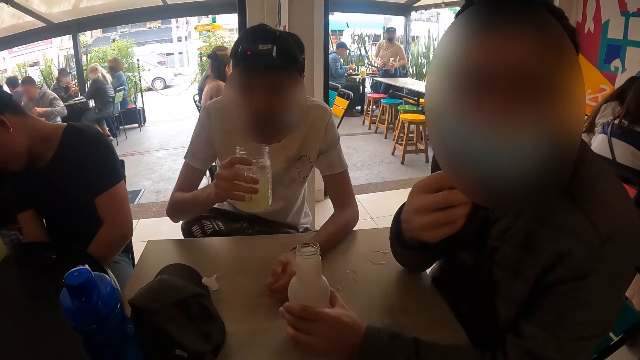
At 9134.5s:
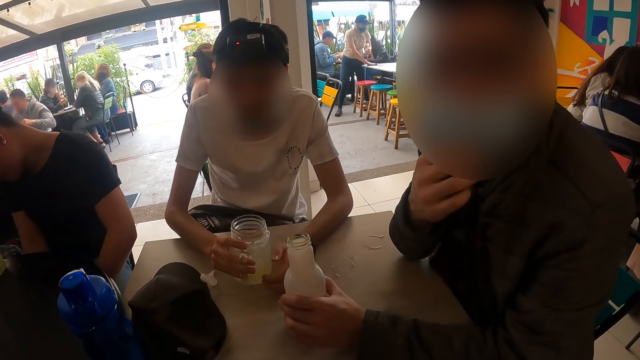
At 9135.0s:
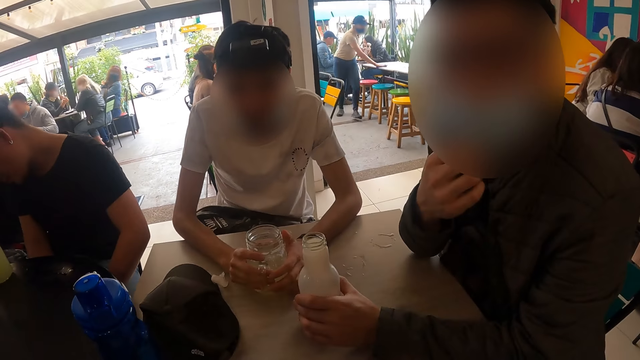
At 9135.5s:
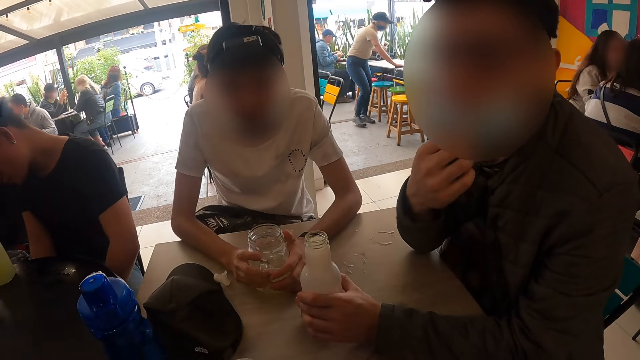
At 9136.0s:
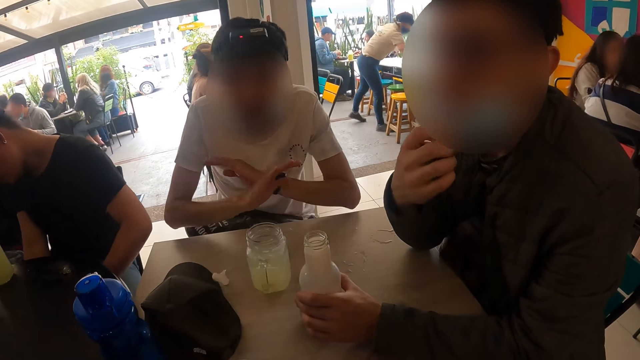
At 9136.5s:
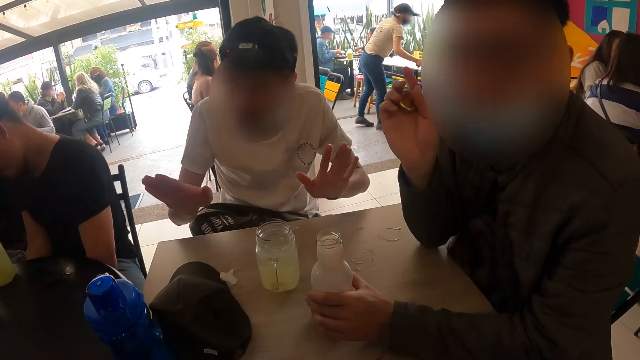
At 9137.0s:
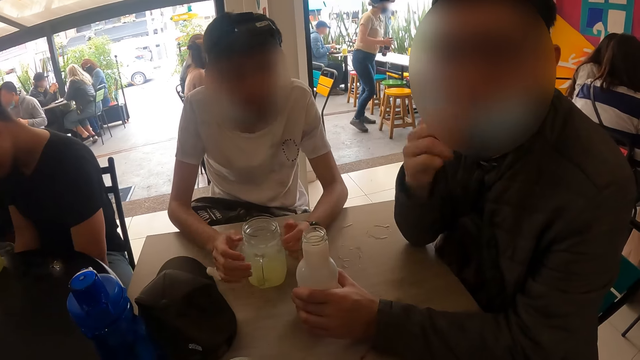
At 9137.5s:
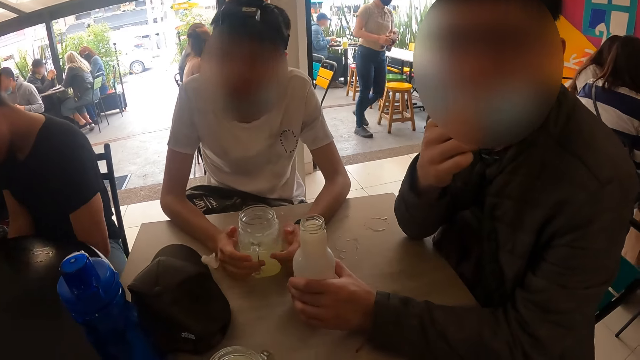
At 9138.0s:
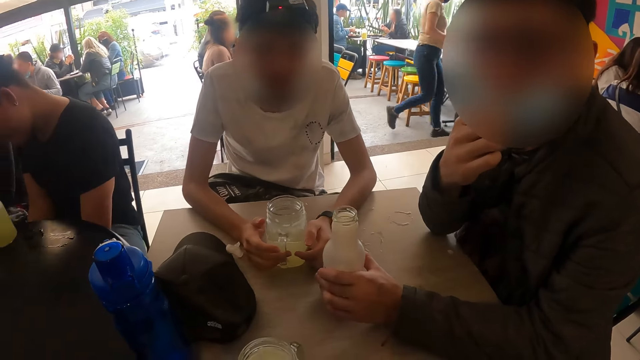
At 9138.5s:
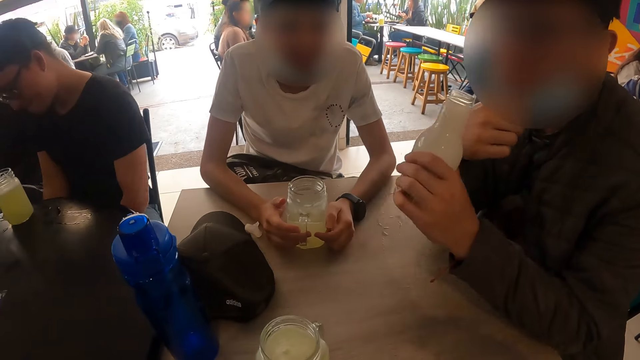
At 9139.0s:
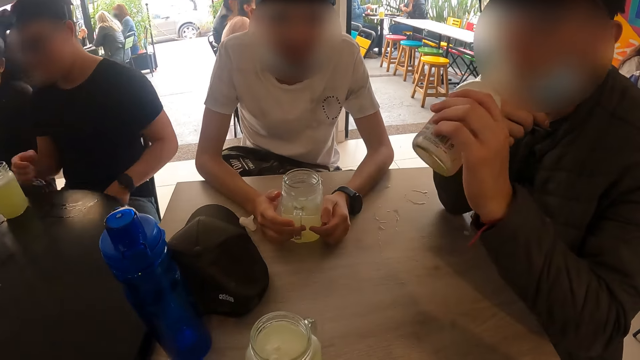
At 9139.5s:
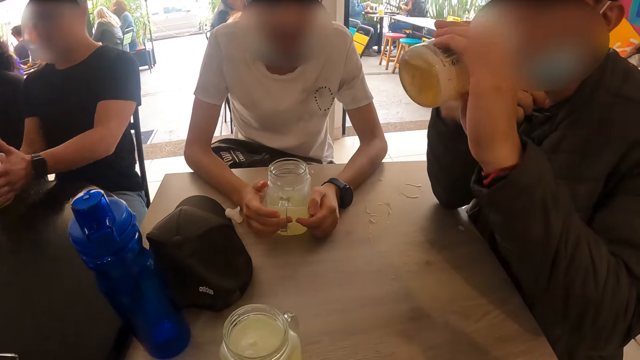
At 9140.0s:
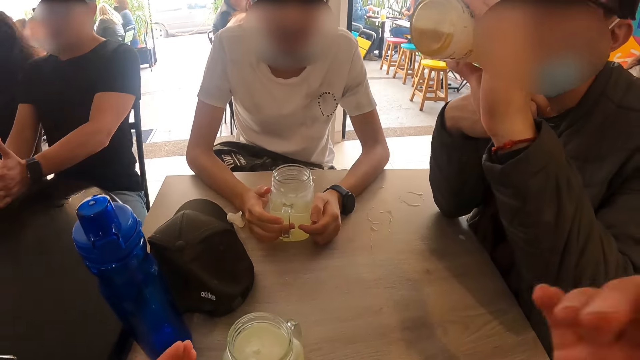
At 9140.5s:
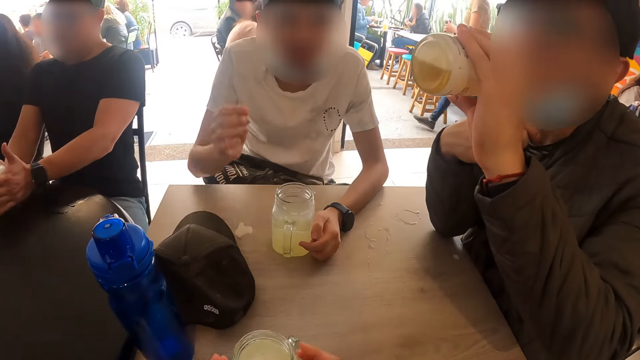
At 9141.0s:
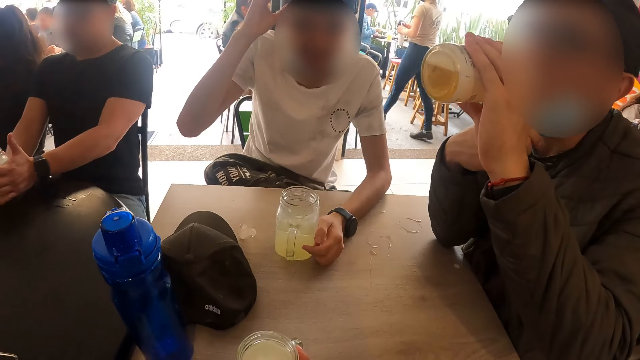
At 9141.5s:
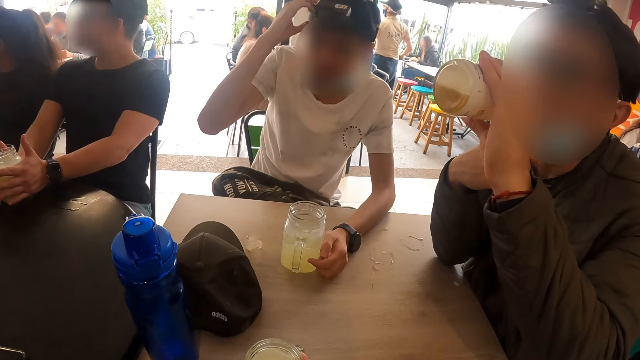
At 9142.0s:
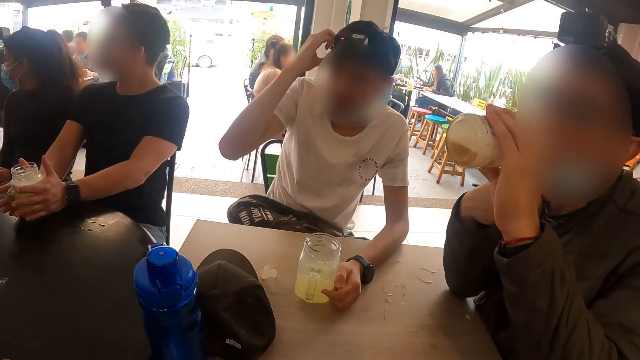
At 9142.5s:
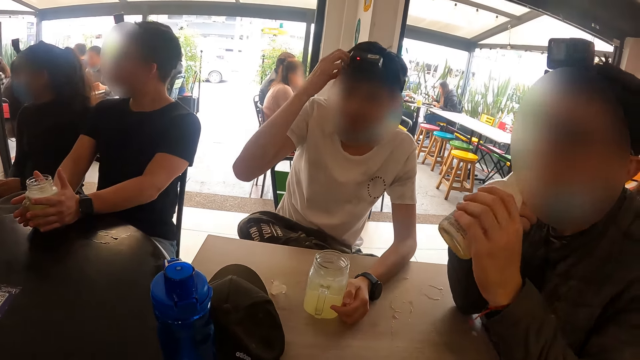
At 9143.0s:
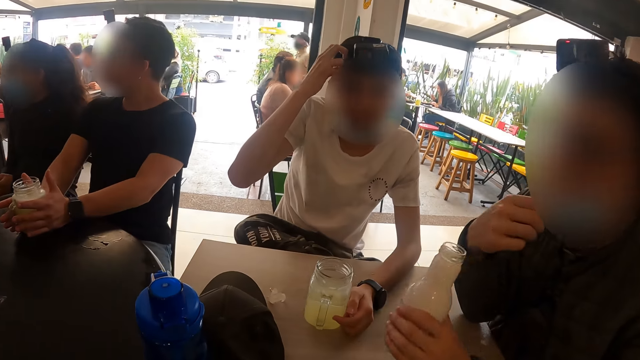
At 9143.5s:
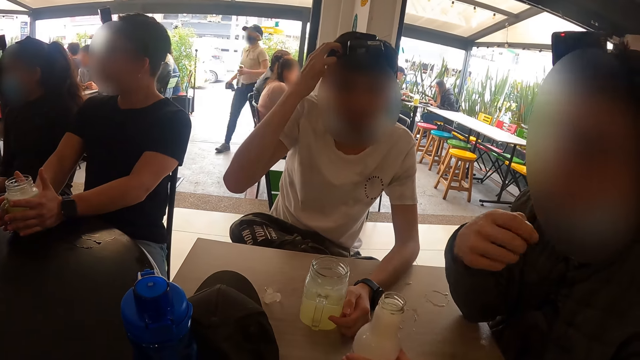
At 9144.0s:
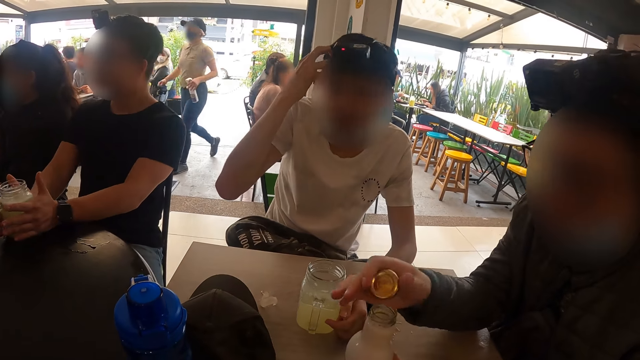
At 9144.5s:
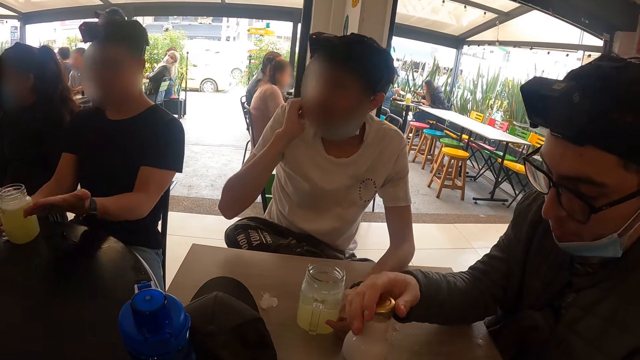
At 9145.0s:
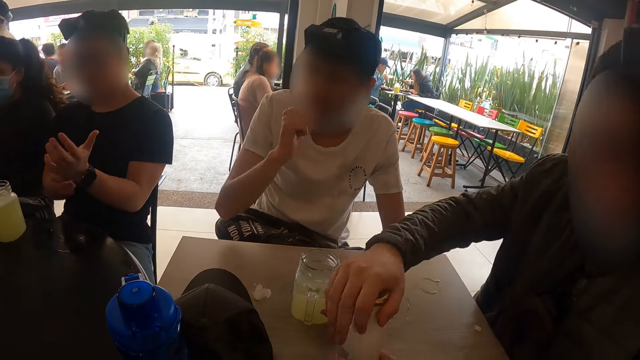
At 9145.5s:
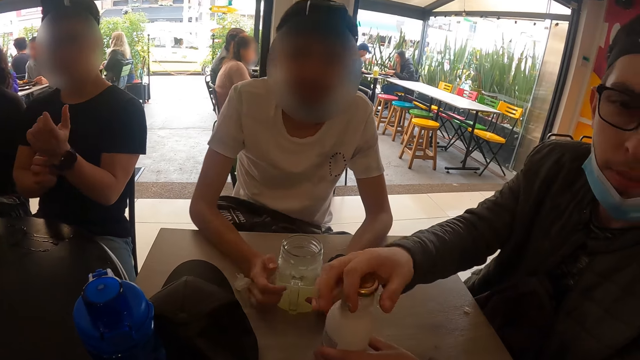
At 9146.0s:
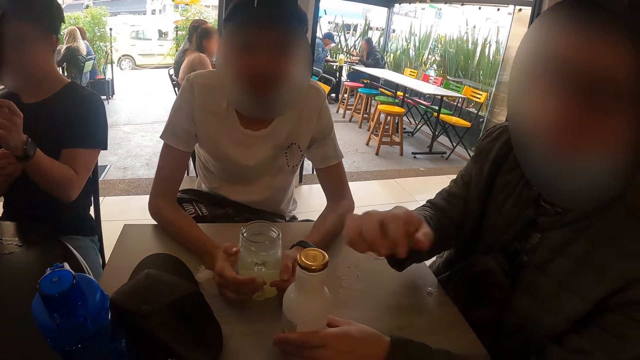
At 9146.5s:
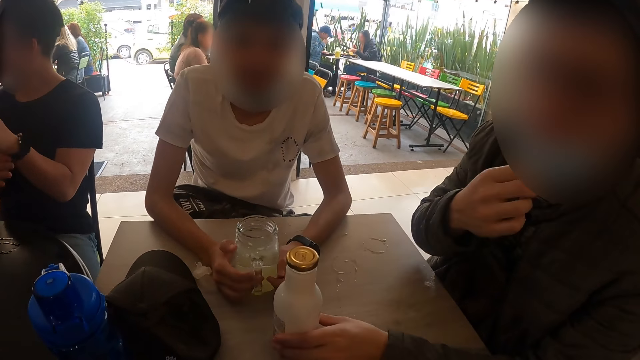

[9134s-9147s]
The man adjusts his nose mask with his right hand. Another man drops the glass mug of drink on the table with his right hand. The first man removes his mask. The second man holds the glass mug of drink on the table with both hands. The camera wearer interacts with the first man and the second man. The first man drinks from the drink bottle in his left hand. A third man places his hands on the glass mug of drink on the table. The second man scratches his head with his right hand. The first man places the drink bottle in his left hand on the table, and covers the drink bottle in his left hand on the table with the cover in his right hand. The third man adjusts a wrist watch on his left wrist with his right hand. The second man places his hands on the glass mug of drink on the table.

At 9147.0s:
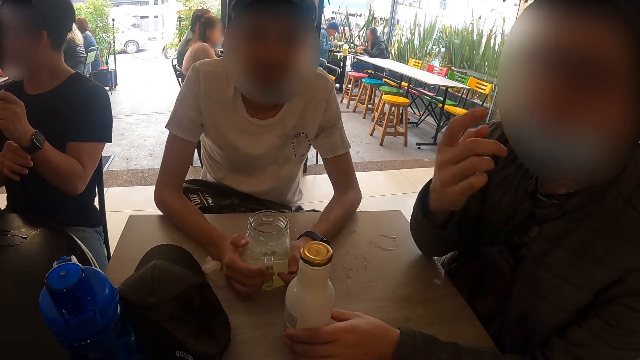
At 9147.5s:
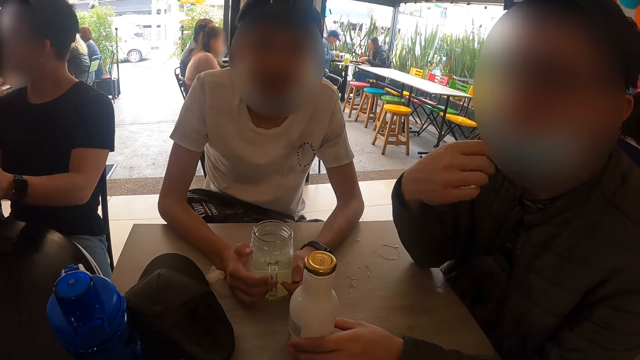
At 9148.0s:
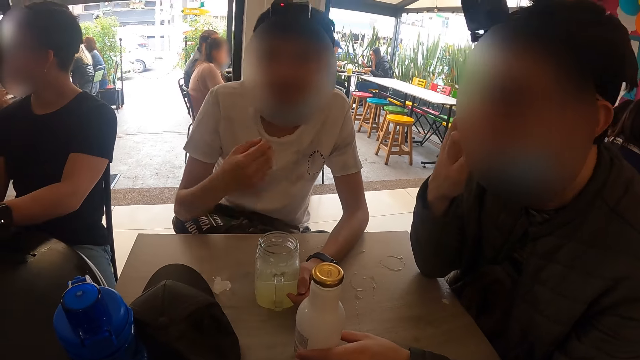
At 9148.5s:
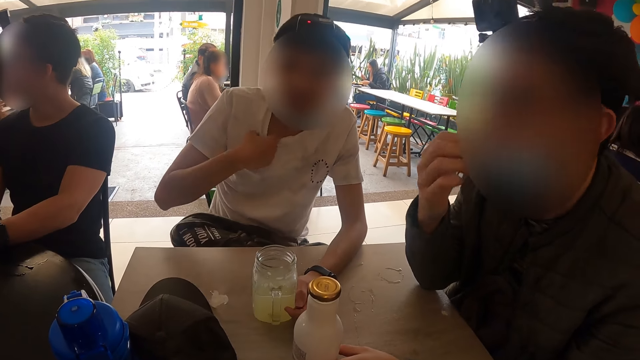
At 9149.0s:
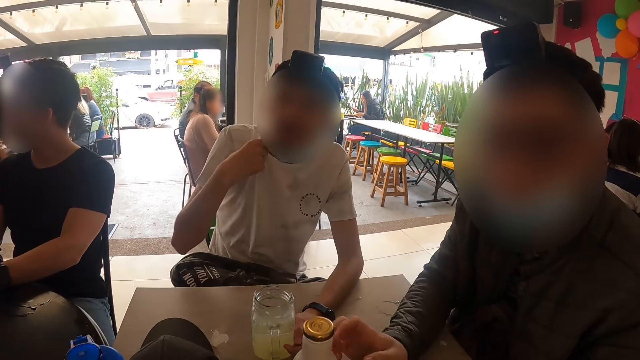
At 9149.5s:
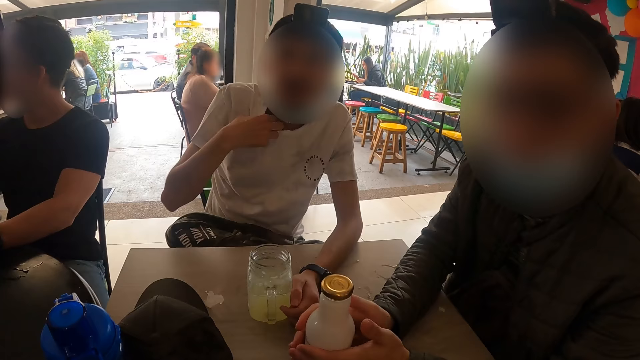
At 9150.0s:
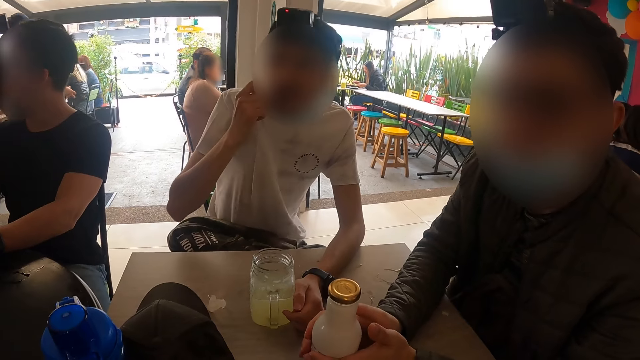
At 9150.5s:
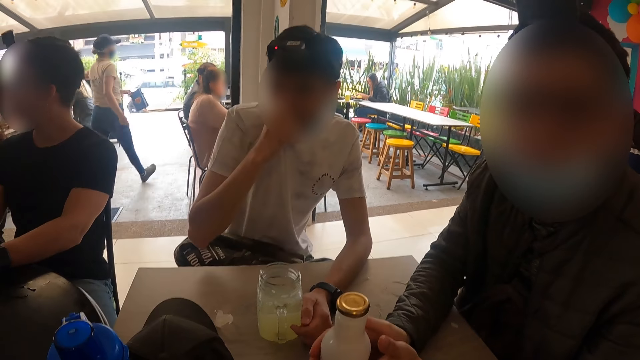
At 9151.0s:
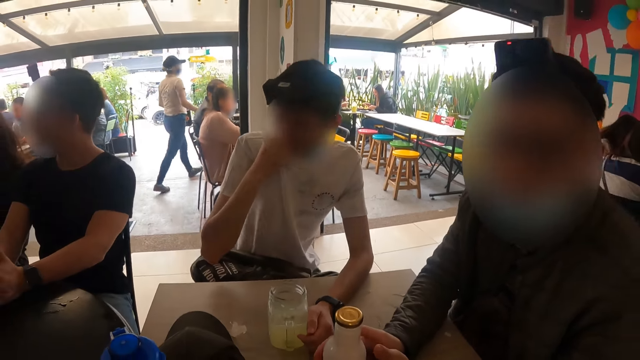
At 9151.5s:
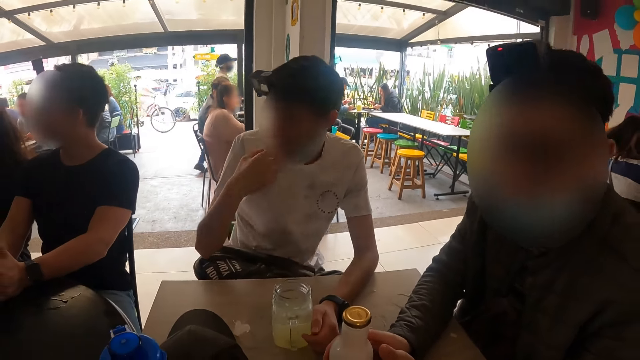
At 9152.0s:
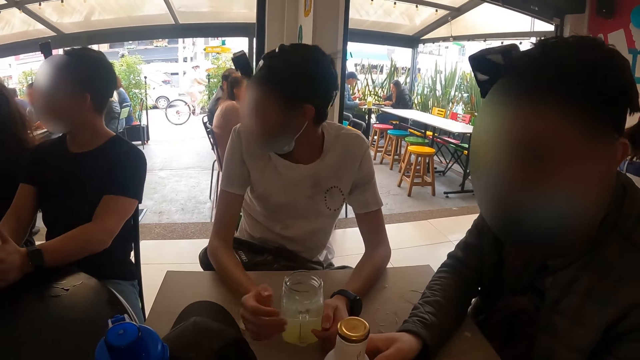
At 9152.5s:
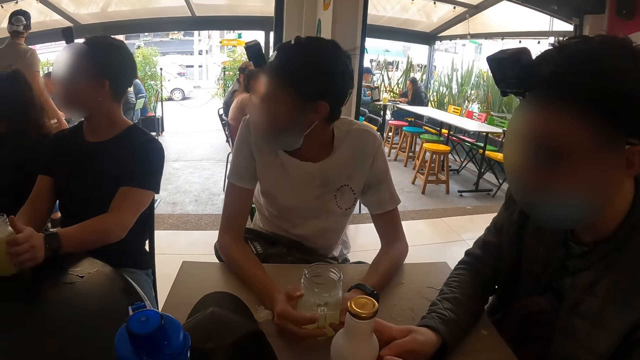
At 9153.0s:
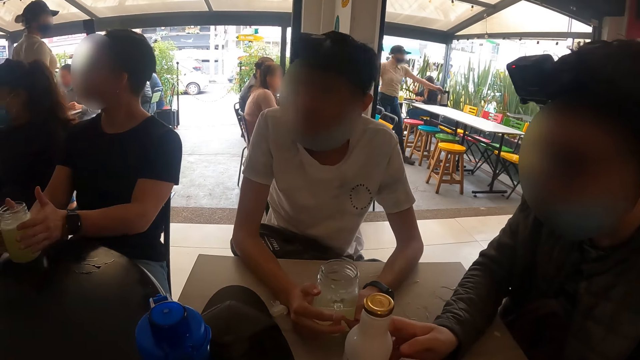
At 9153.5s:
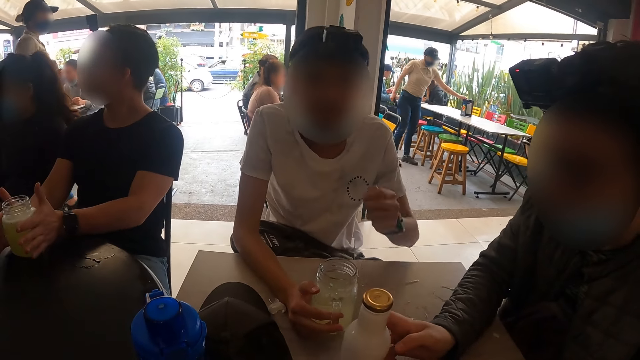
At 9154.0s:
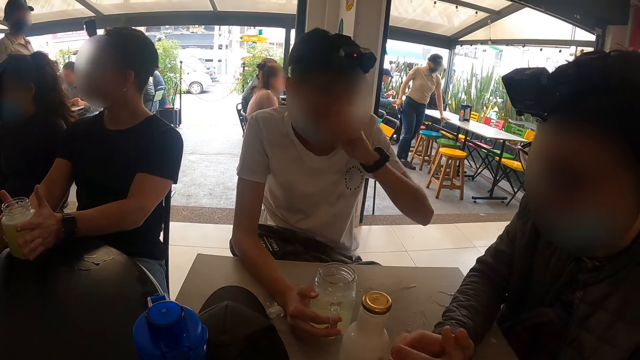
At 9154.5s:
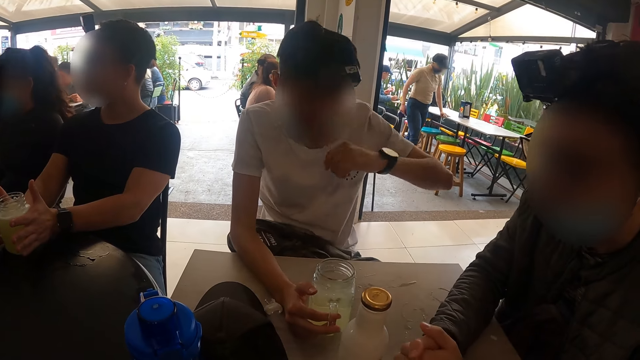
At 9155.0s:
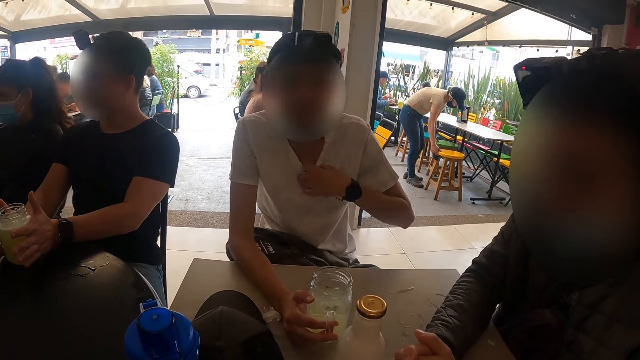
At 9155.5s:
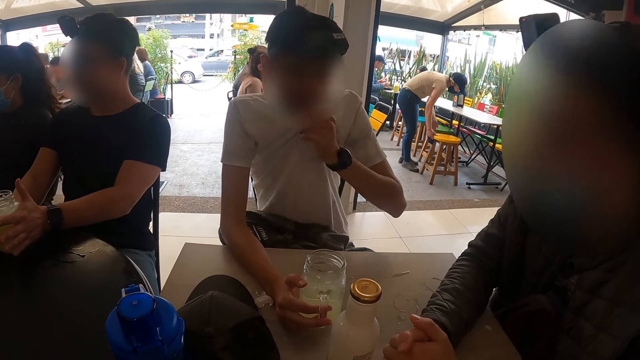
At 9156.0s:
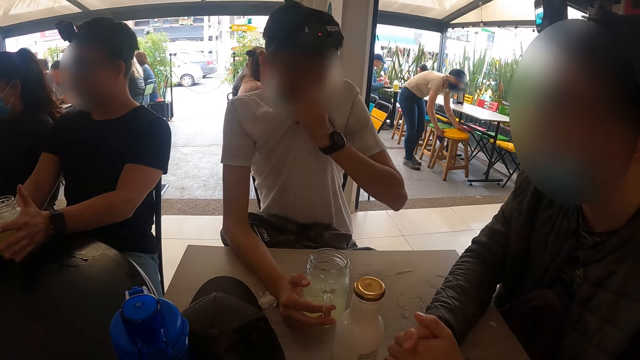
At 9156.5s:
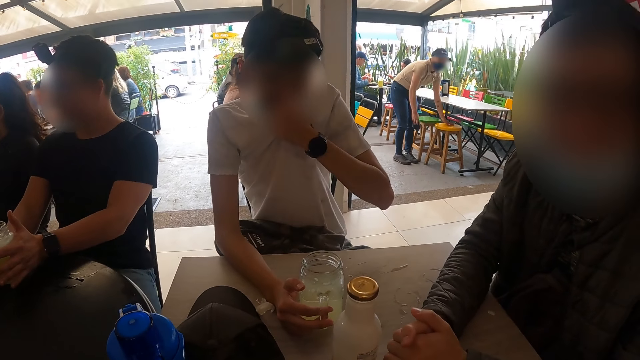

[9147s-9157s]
A man puts on the mask. Another man adjusts his shirt with his right hand. He rubs his face with his left hand, and cleans his face with his shirt in his left hand.
